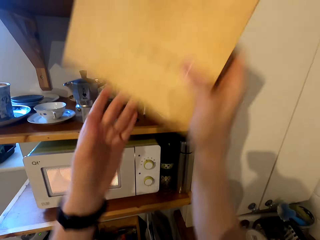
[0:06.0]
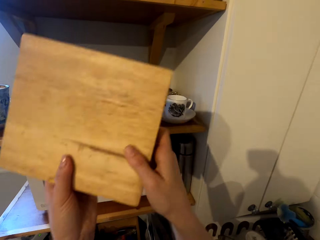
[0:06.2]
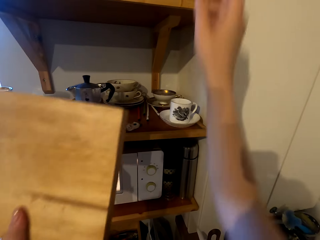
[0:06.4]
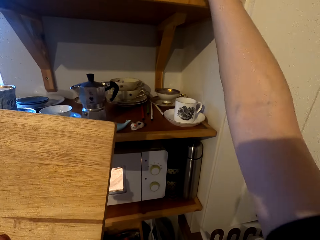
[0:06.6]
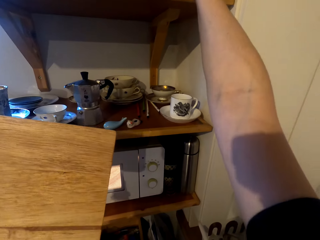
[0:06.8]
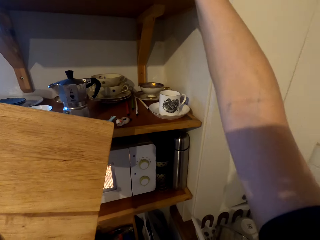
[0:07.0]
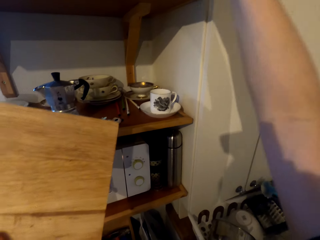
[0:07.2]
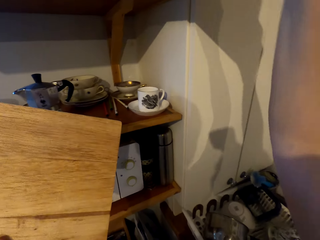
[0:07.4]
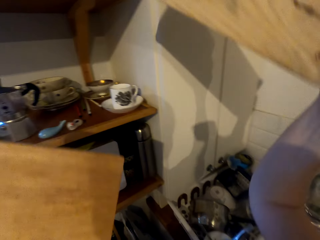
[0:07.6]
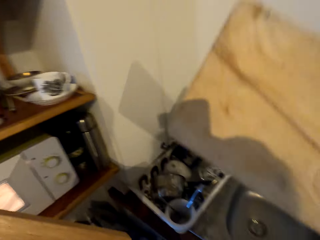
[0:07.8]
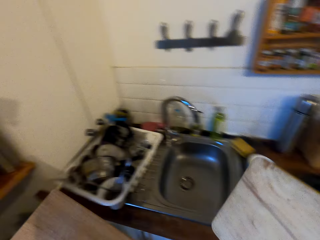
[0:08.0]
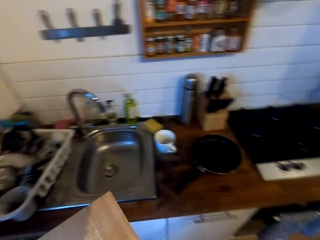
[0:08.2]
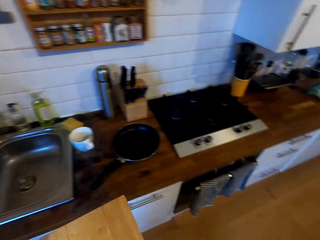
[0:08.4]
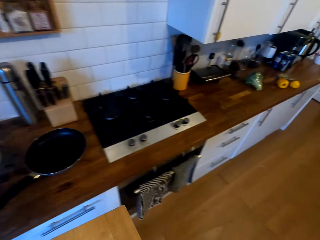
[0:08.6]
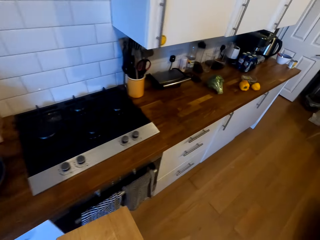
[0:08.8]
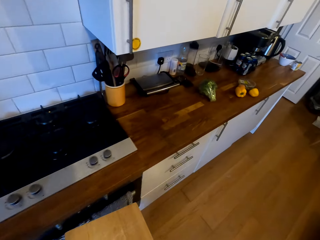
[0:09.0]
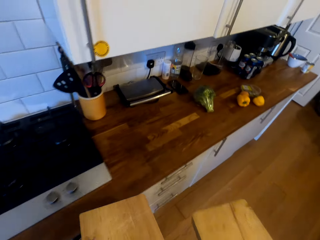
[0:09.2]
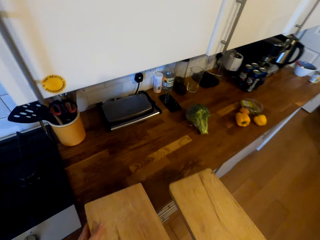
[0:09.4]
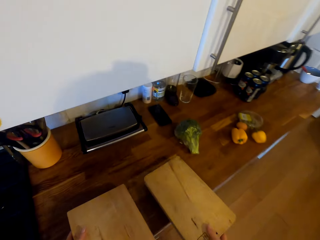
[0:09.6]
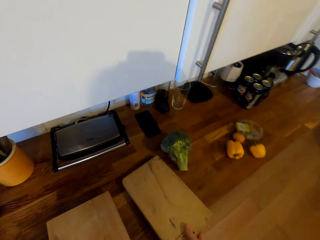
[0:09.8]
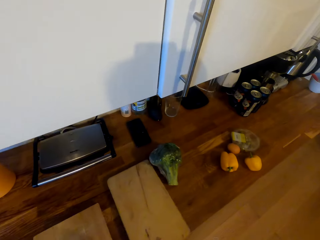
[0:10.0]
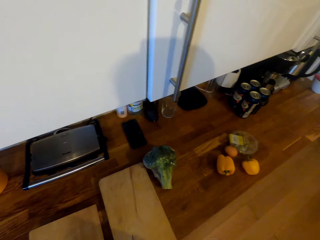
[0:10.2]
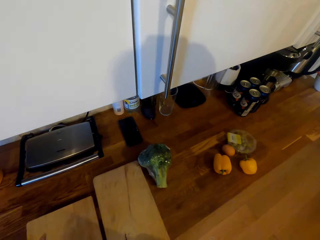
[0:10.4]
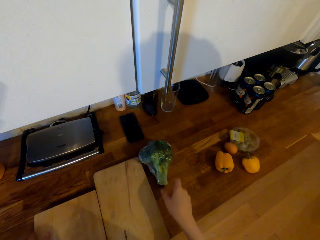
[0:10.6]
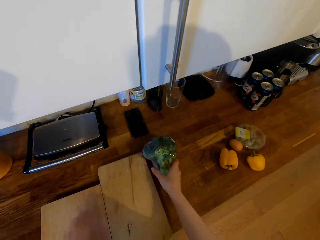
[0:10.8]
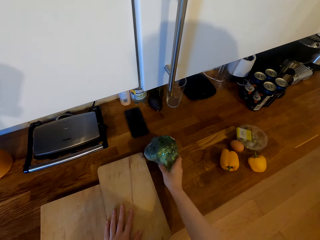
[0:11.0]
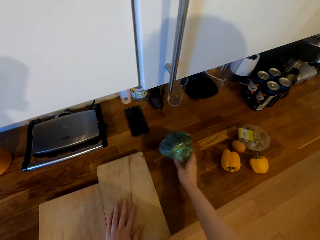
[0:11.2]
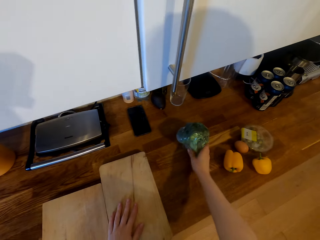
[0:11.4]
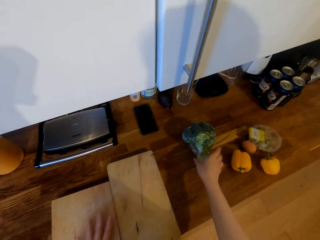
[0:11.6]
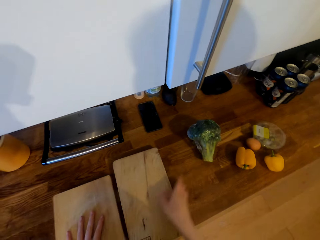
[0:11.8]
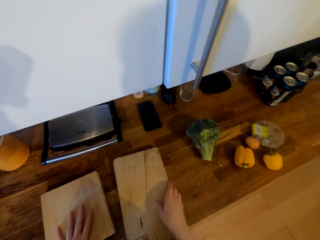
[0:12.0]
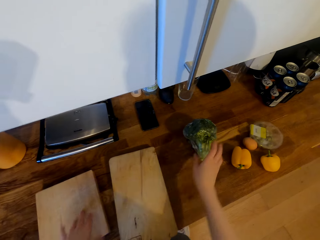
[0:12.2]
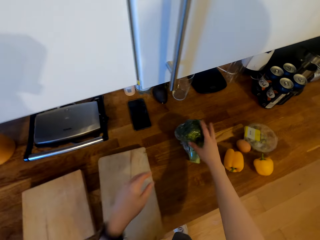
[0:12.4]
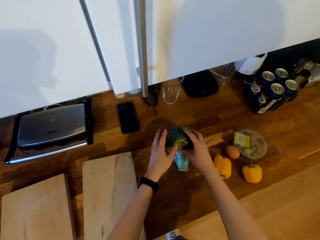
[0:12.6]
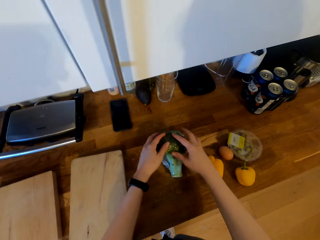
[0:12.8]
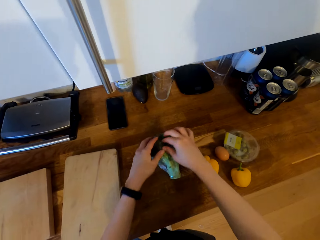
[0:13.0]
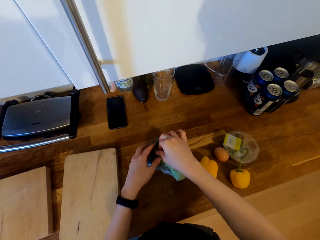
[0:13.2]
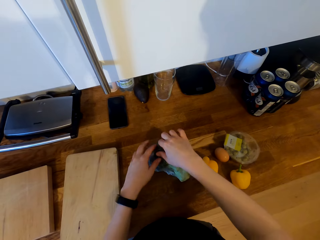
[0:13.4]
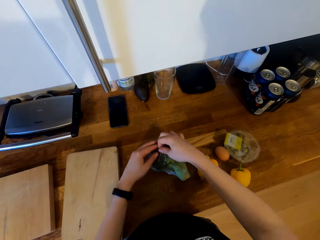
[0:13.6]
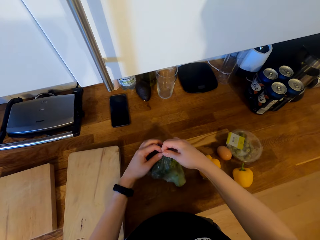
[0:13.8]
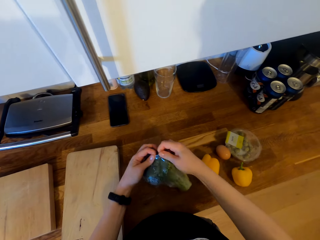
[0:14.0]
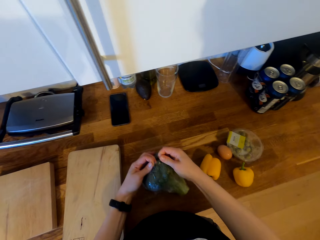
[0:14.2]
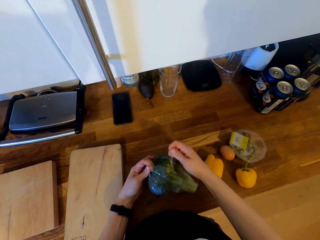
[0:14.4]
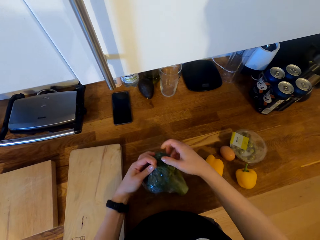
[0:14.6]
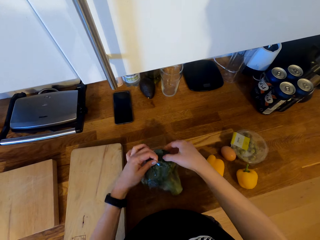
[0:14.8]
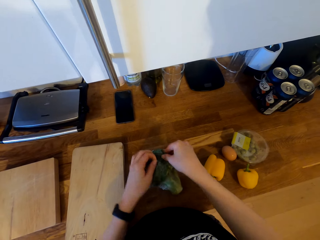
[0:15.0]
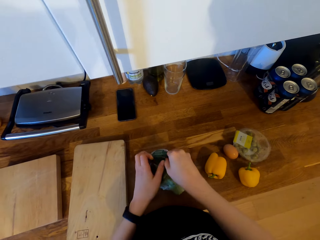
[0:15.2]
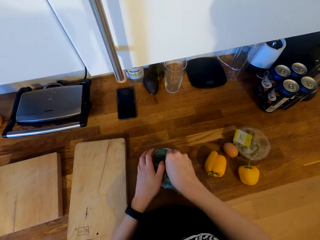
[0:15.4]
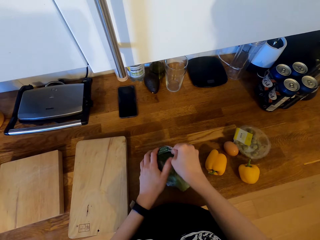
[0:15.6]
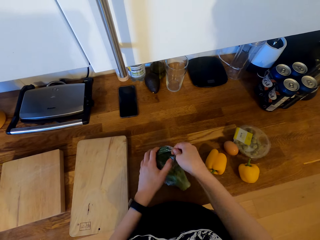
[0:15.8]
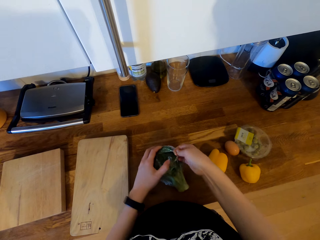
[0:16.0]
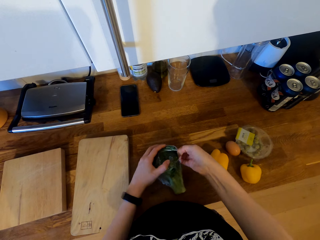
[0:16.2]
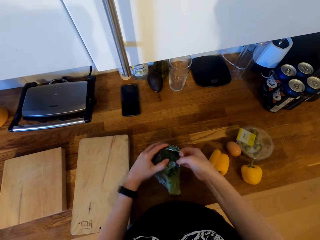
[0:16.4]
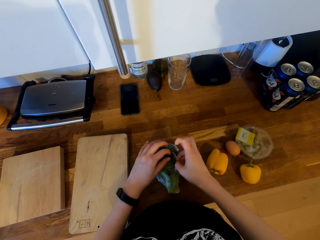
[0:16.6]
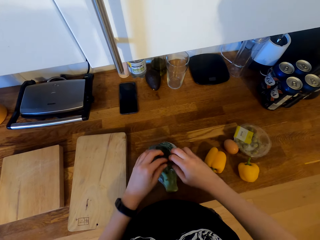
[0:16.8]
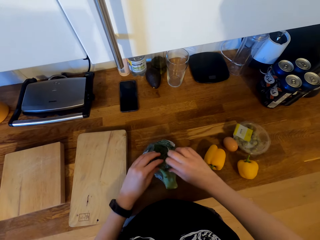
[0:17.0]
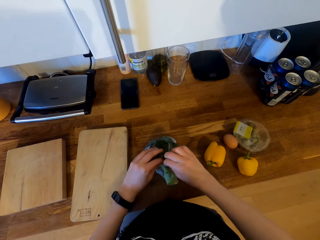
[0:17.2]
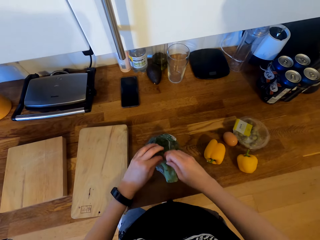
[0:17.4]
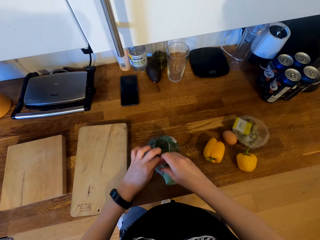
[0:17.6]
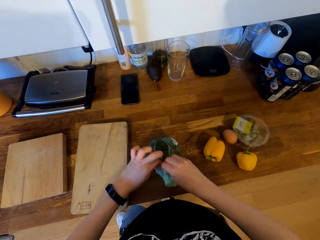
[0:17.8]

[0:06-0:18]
The camera wearer holds the chopping board with the left hand. They pick the chopping board from the cabinet. They pick another chopping board. They walk in the kitchen. They place the chopping board on the cabinet top. They push the broccoli or cauliflower on the cabinet top. They unwrap the cauliflower. They tear the plastic bag on the broccoli.

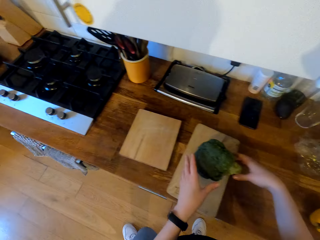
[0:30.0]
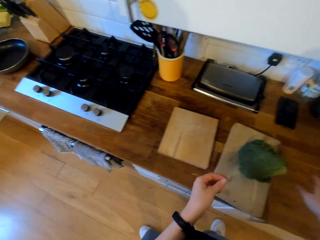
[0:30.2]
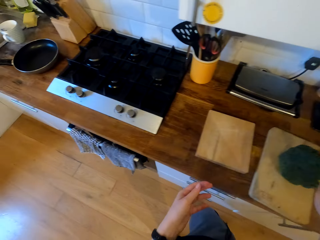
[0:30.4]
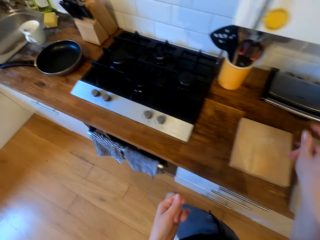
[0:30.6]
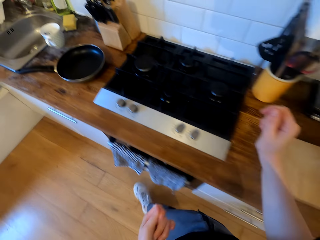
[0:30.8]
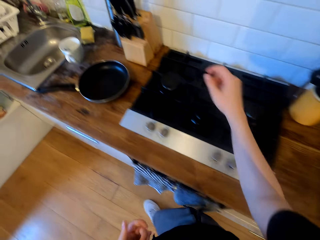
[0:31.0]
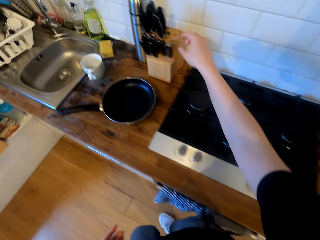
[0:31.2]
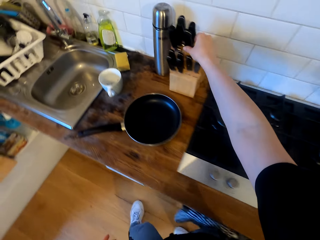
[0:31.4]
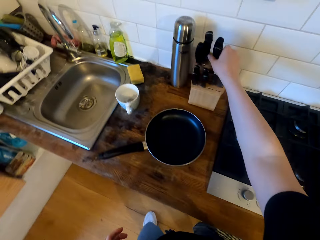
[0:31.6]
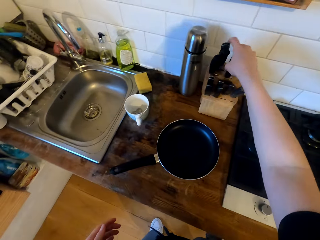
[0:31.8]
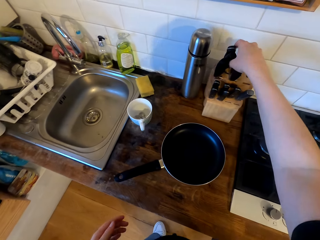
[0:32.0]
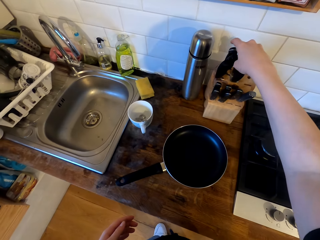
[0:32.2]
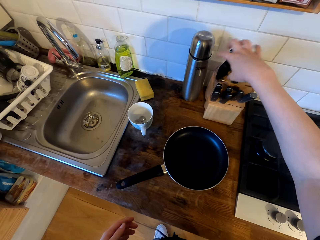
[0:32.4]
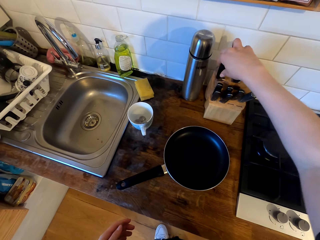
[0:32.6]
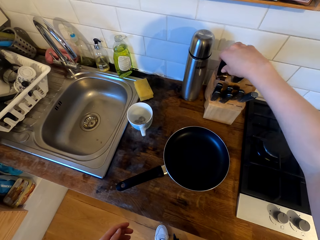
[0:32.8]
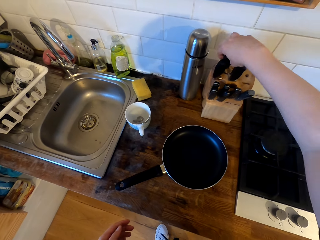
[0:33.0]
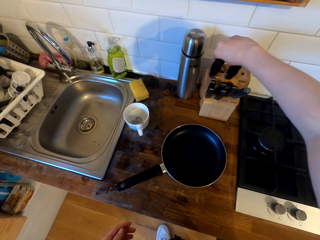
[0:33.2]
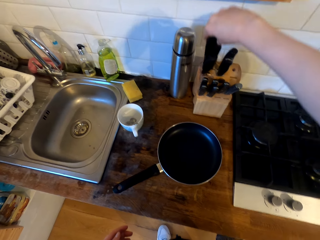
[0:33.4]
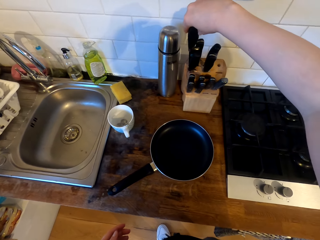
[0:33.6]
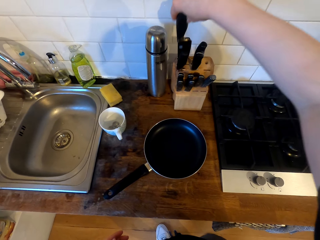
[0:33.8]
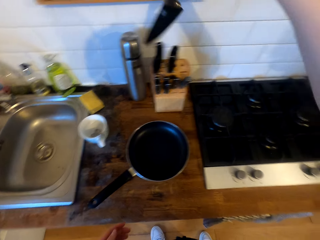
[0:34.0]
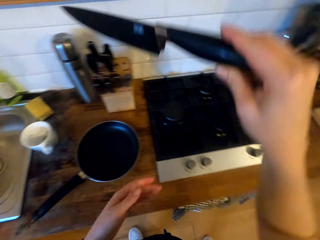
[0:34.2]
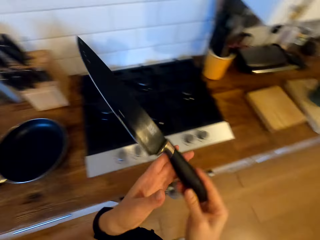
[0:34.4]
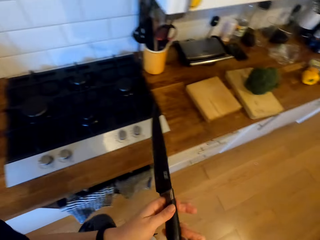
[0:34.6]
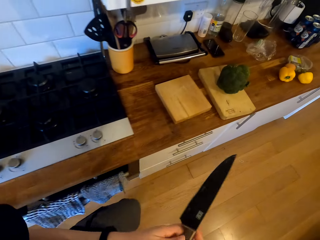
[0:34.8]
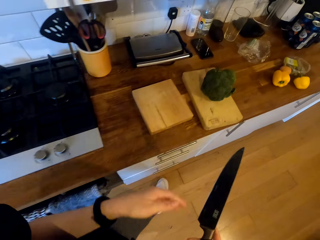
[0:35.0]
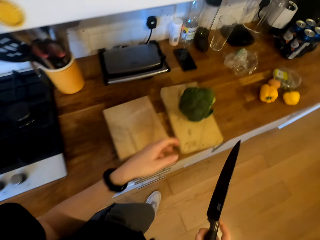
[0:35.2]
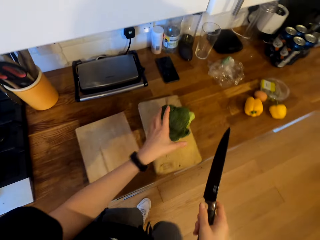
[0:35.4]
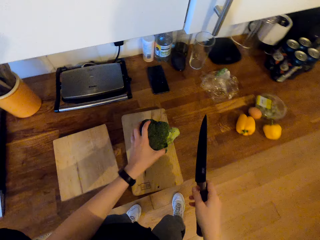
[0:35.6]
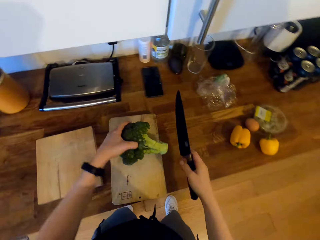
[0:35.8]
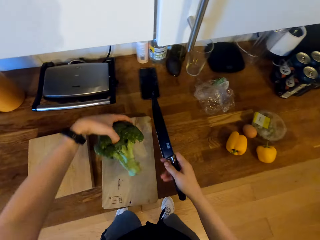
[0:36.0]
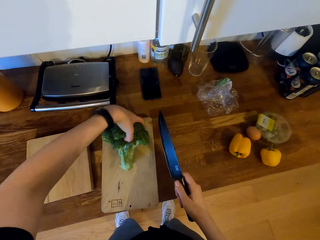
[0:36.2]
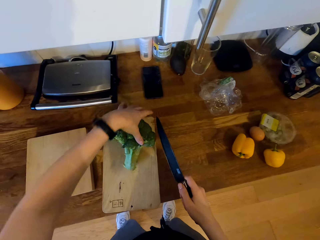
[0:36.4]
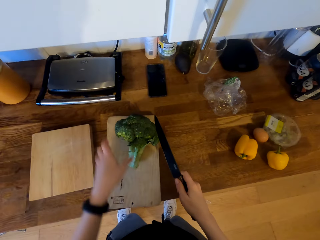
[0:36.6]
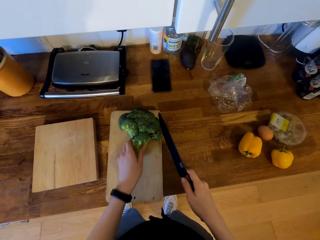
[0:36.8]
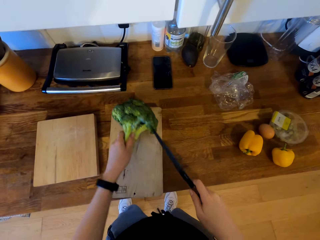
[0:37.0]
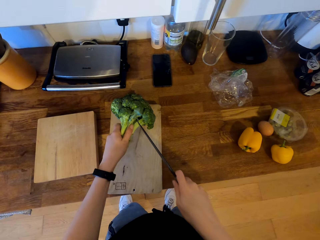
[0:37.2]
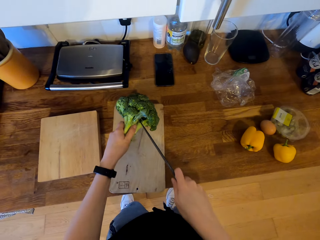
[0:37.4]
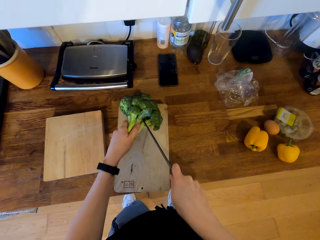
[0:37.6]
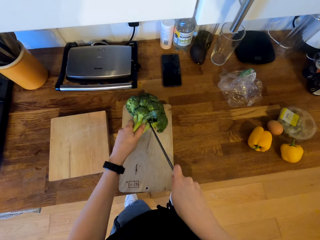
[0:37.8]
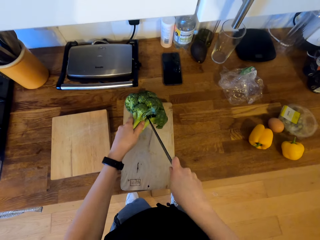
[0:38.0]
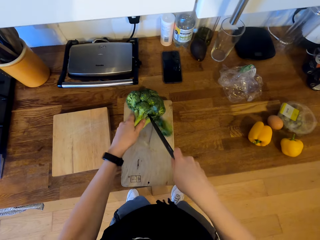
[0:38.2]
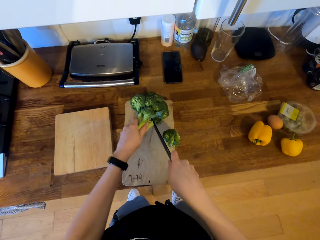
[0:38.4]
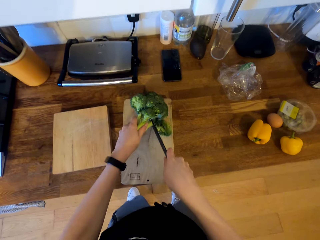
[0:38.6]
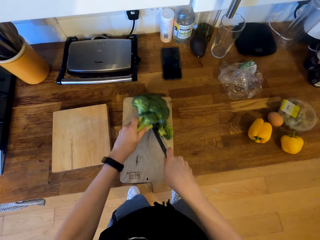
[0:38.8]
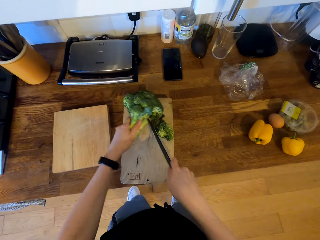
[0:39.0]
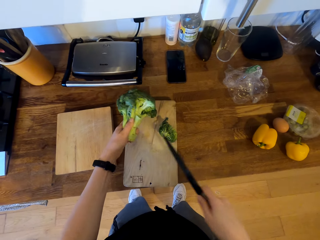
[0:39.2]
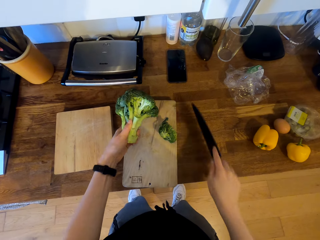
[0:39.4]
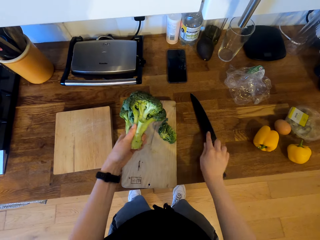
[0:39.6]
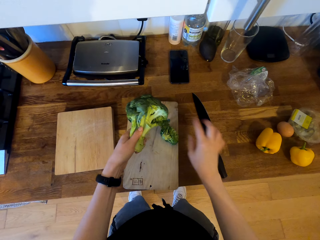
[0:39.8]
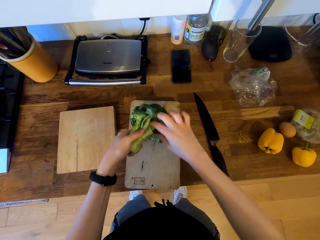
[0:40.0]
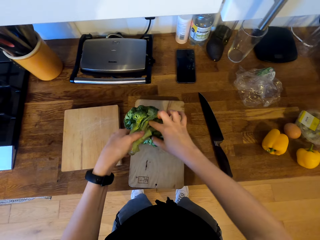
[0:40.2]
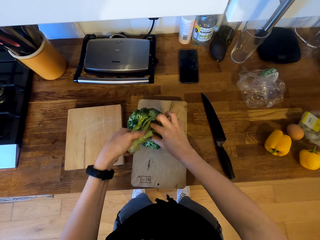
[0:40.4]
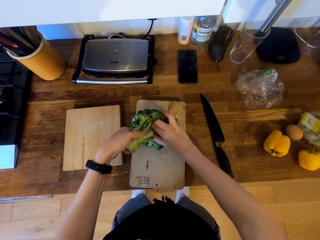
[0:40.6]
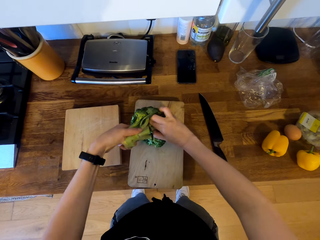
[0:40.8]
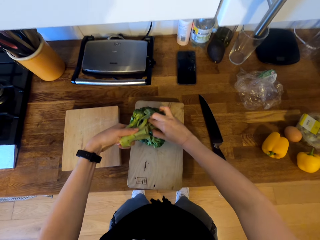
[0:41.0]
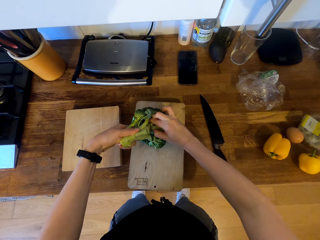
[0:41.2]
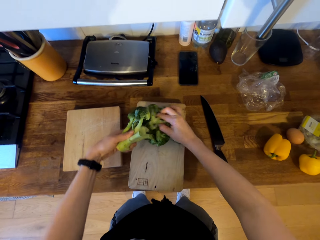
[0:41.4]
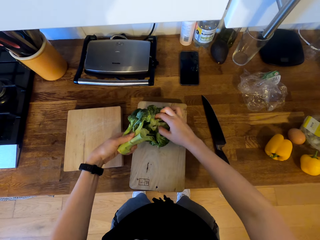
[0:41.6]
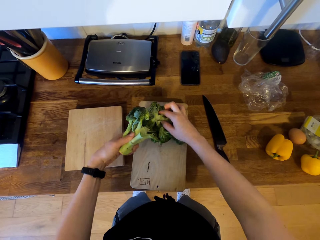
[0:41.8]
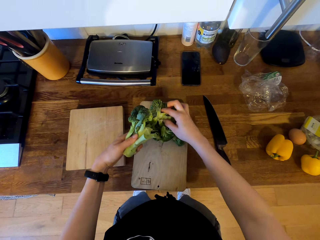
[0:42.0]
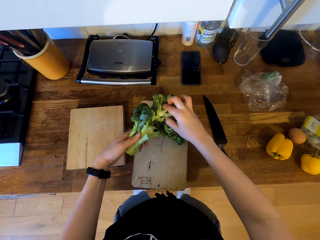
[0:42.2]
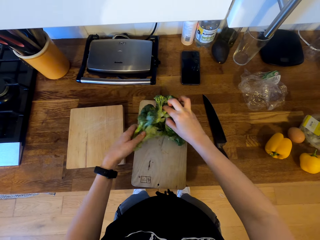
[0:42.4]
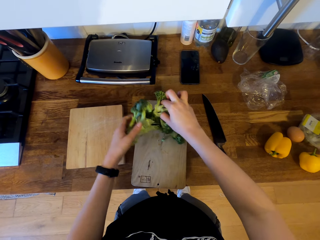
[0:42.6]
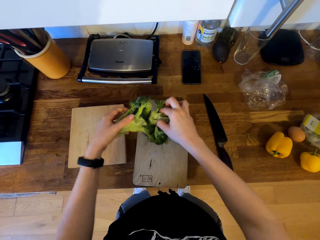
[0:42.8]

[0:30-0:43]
The camera wearer places the broccoli or cauliflower on the chopping board. They walk in the kitchen. They touch the knife. They pick the knife. They walk in the kitchen. They hold the broccoli on the chopping board. They chop the broccoli with the knife. They place the knife on the cabinet top. They cut the broccoli with the hand. They put the cauliflower down. They break the cauliflower.
